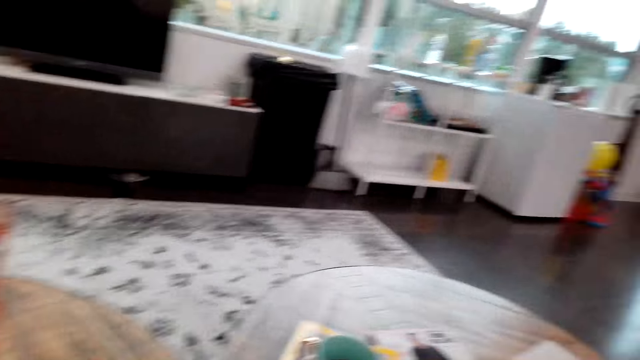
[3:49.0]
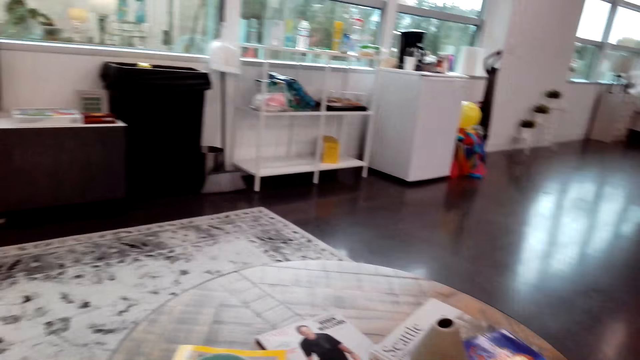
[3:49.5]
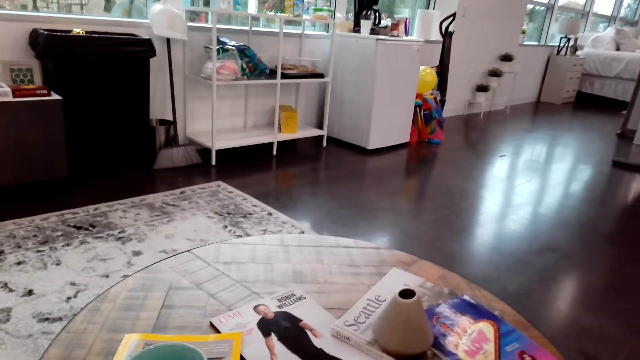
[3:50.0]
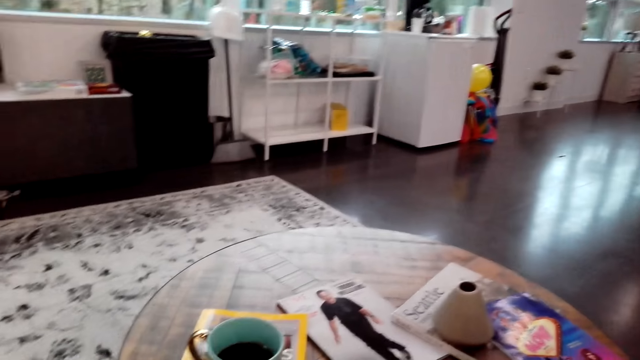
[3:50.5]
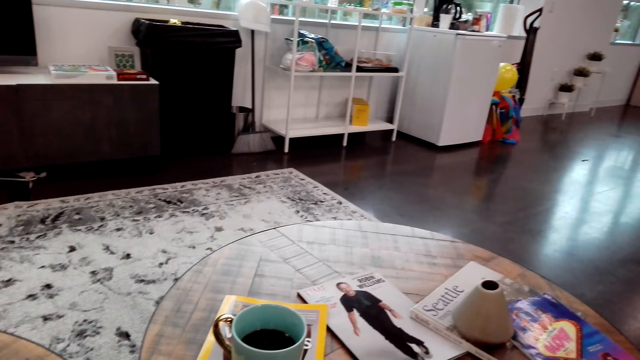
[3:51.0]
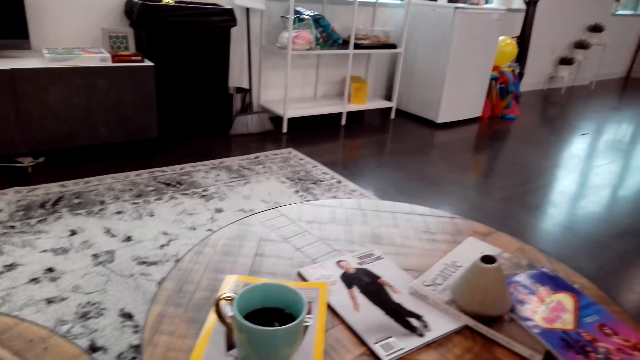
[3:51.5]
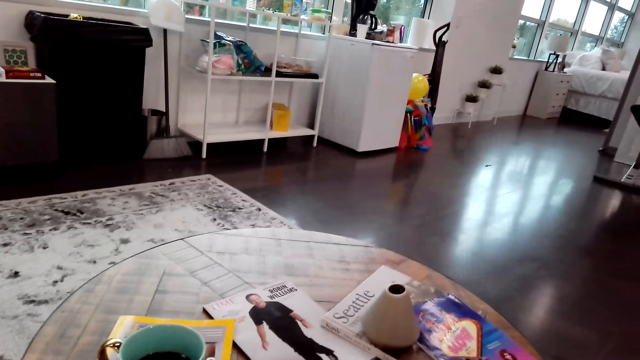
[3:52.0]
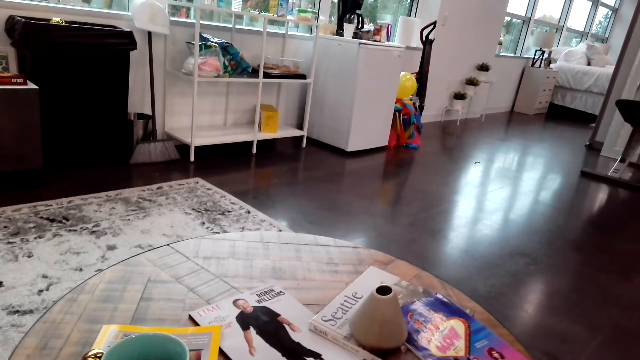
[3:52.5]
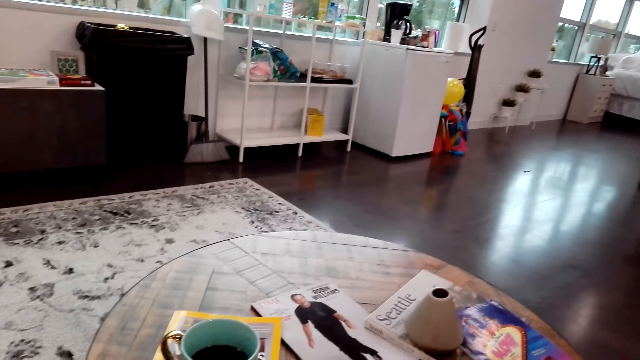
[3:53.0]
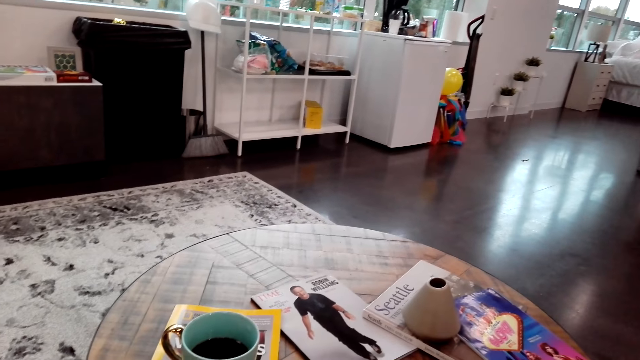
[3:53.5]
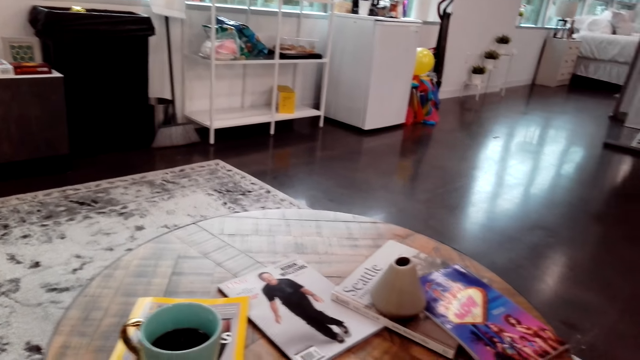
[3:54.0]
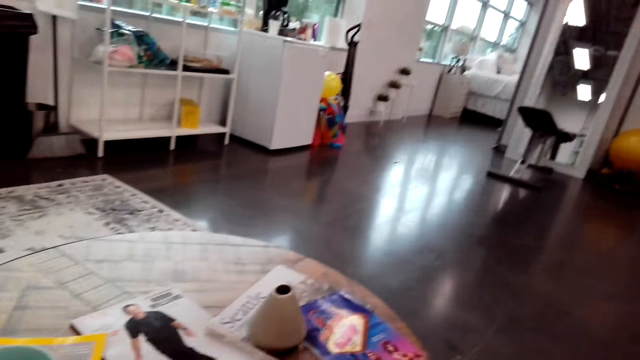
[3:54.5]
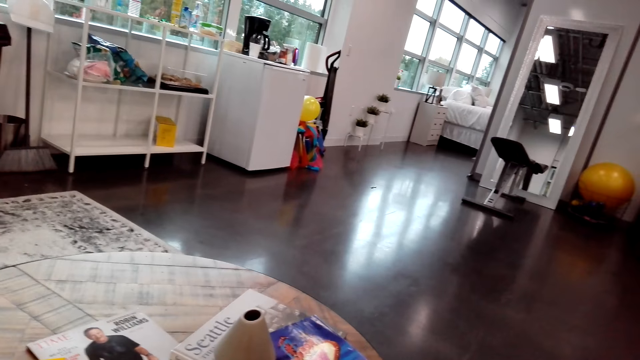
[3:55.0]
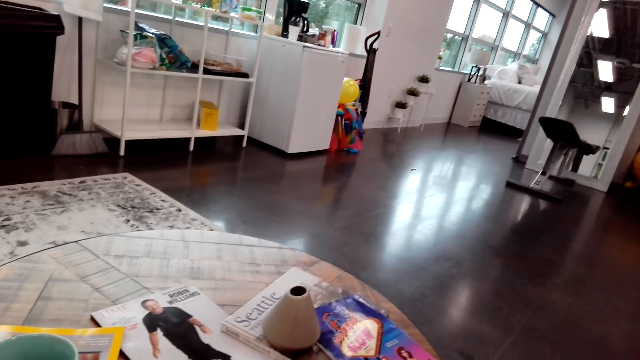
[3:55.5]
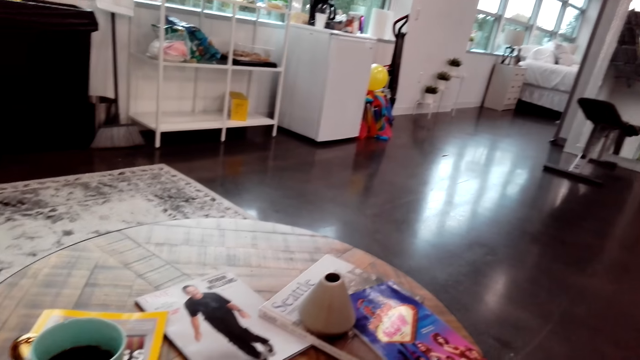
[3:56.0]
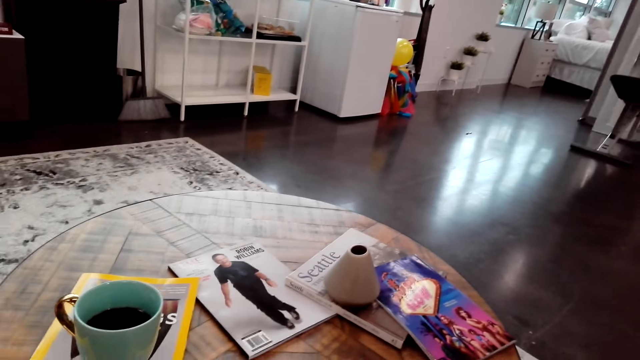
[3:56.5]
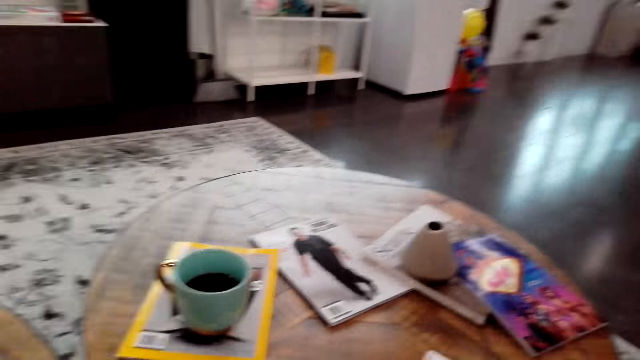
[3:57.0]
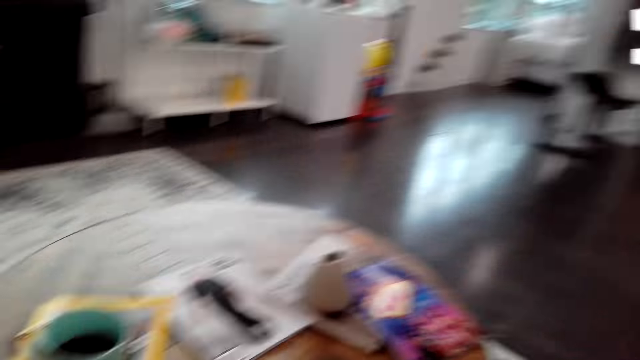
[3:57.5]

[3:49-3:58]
The woman speaks to the camera wearer.

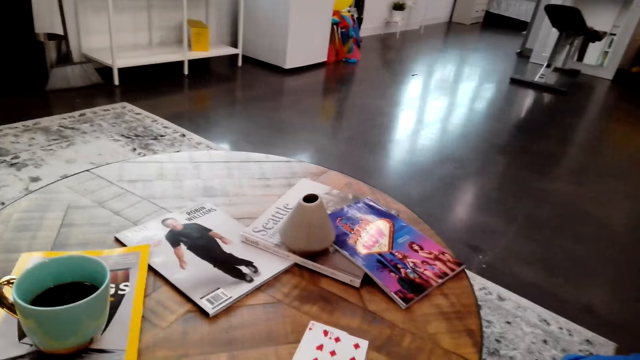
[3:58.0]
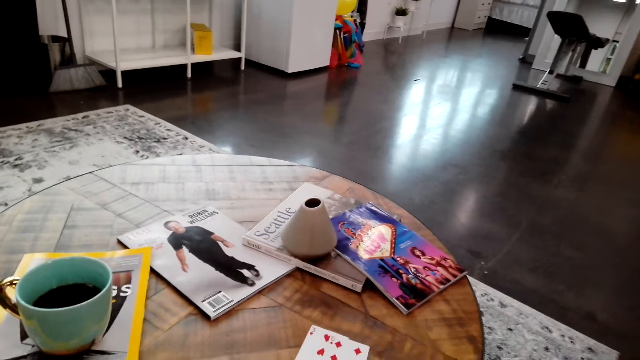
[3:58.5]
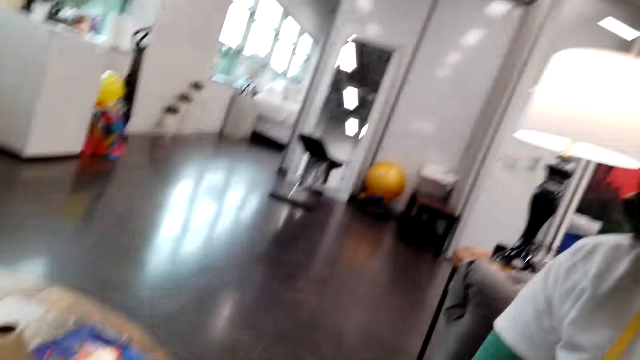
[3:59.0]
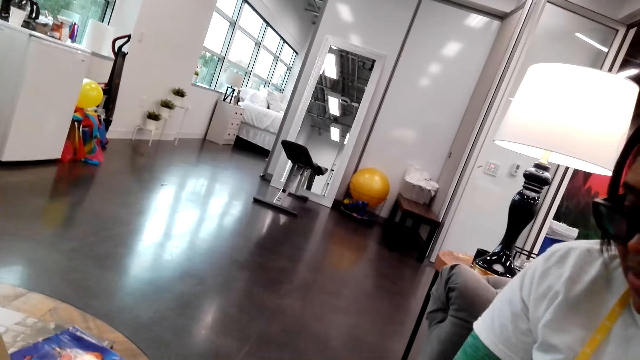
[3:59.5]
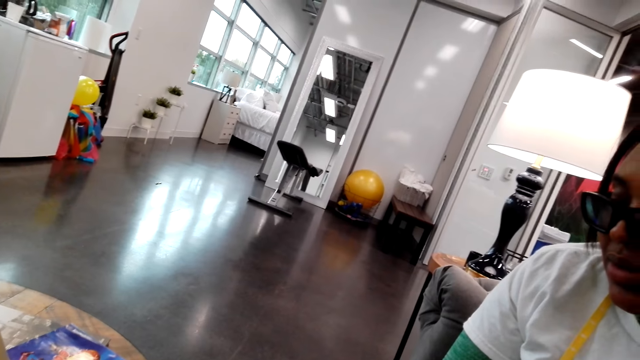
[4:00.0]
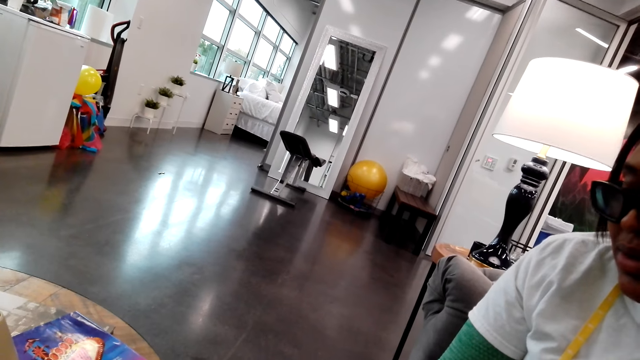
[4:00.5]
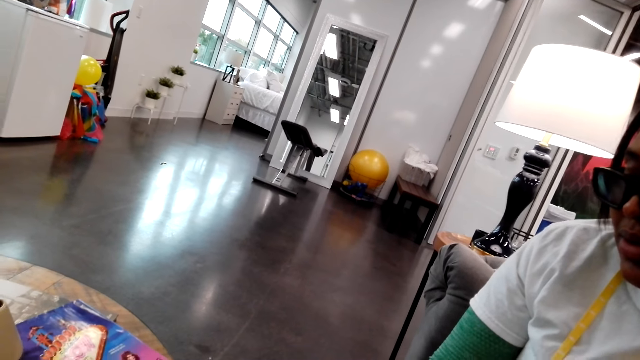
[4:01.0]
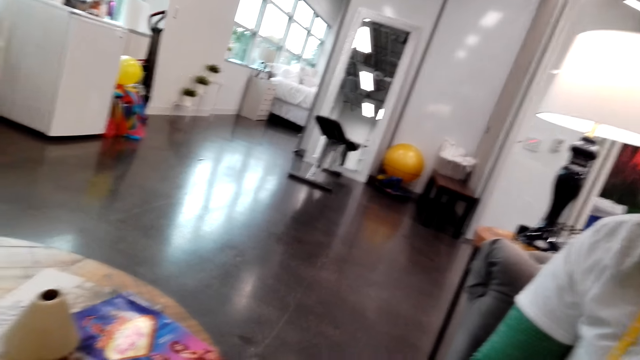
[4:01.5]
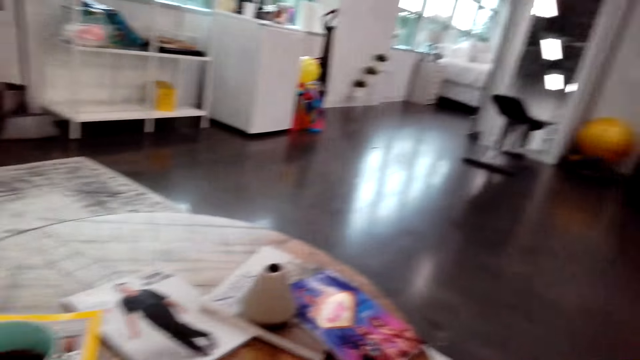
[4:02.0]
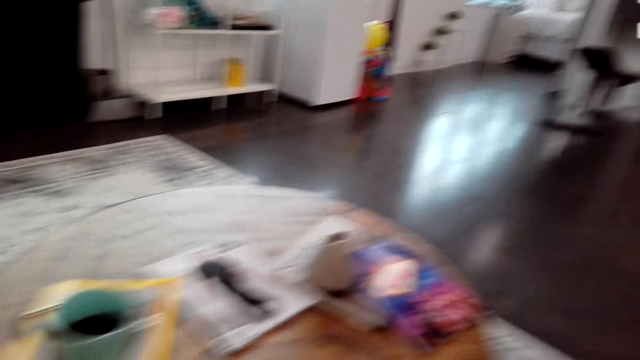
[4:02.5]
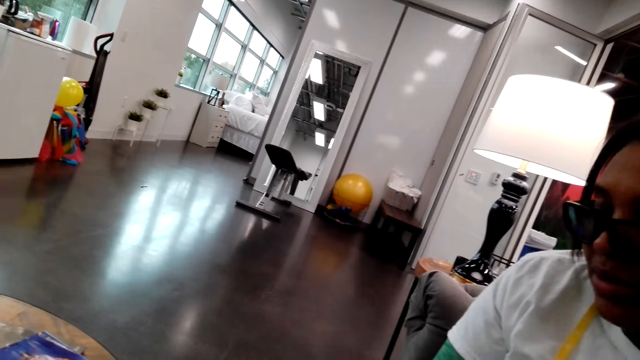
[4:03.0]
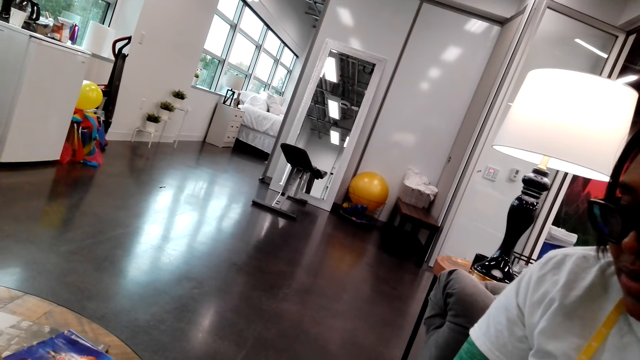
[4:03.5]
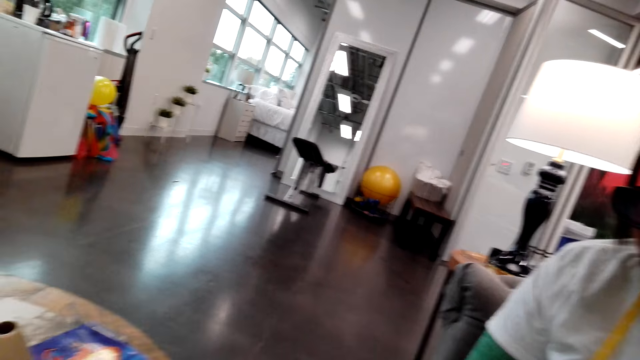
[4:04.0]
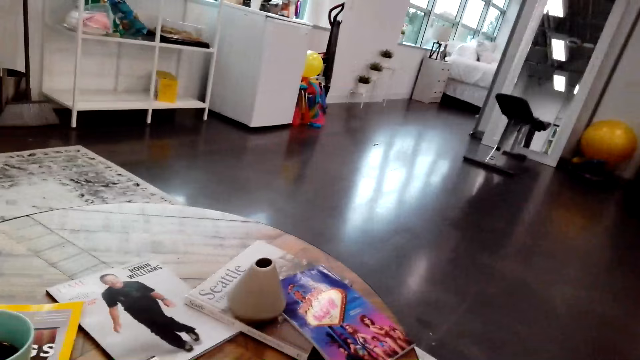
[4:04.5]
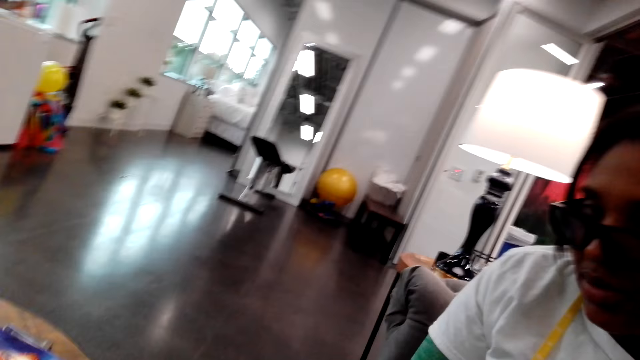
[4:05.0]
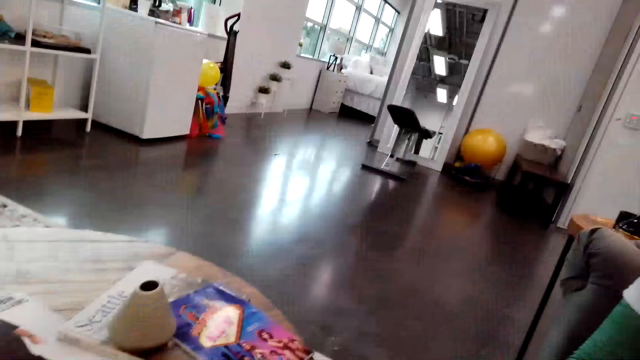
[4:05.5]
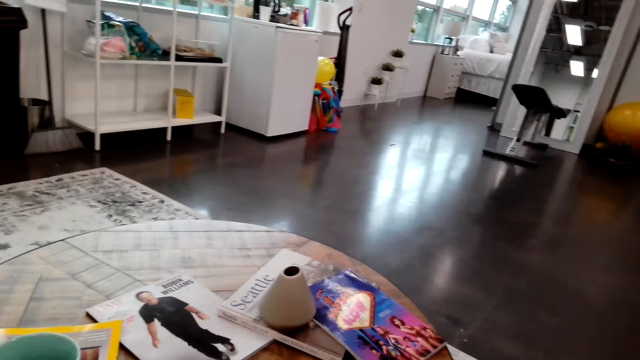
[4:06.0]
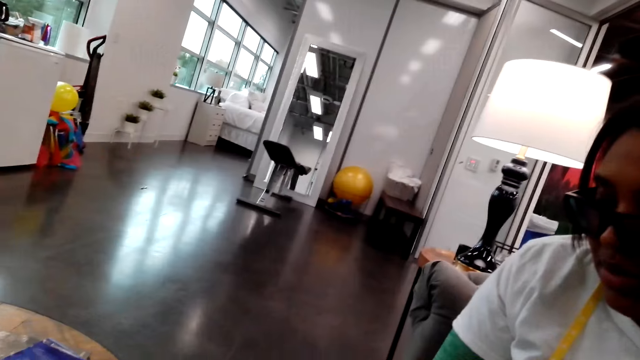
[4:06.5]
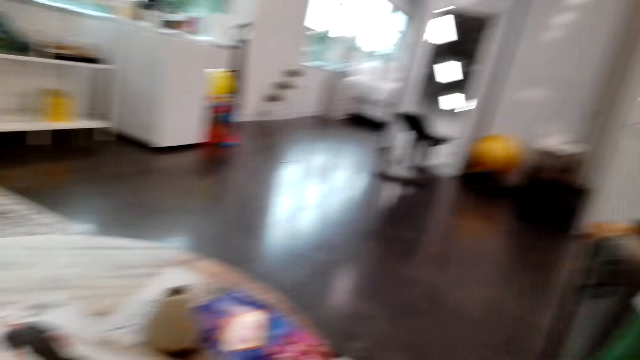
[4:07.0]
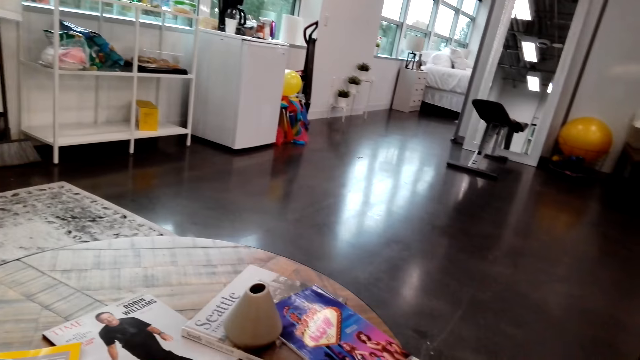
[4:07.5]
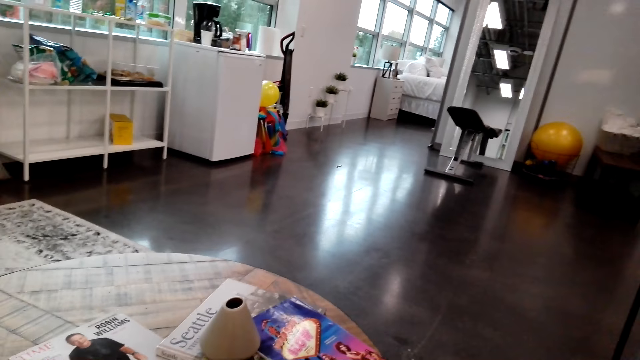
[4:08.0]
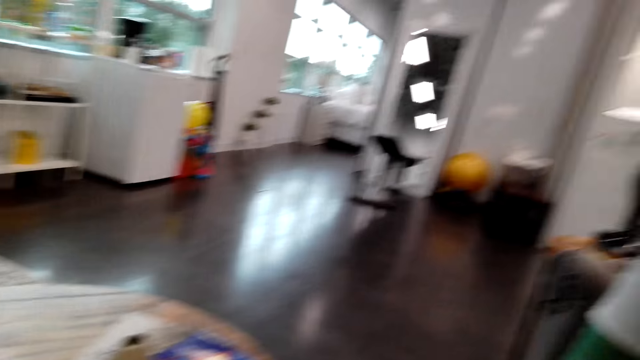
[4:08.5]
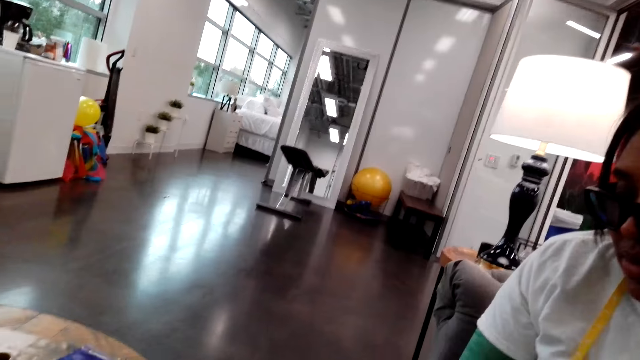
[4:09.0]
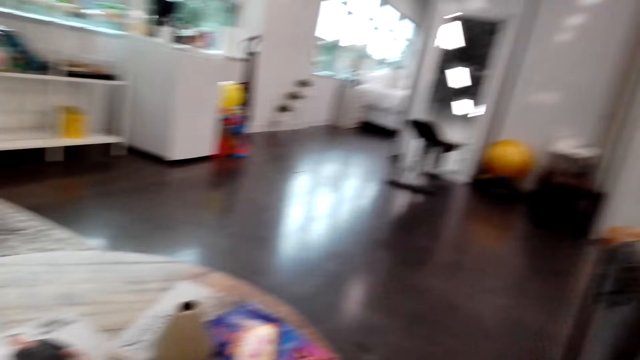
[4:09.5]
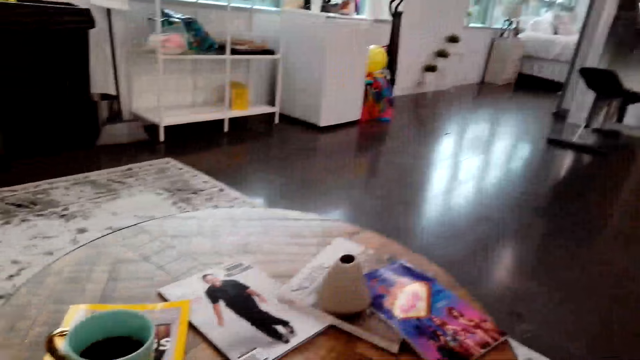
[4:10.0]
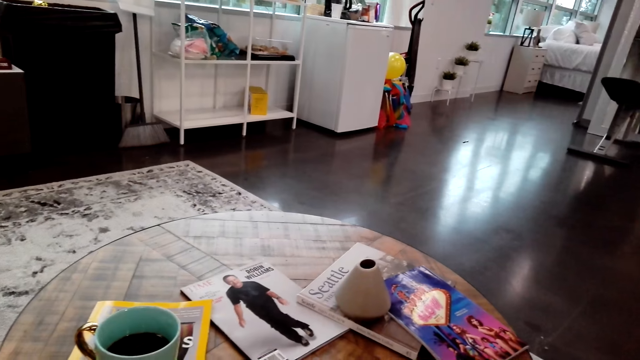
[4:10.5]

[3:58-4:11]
The camera wearer looks at the woman. They look around. They speak to the woman.
